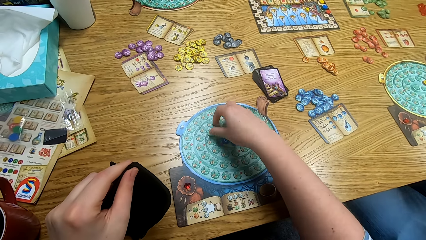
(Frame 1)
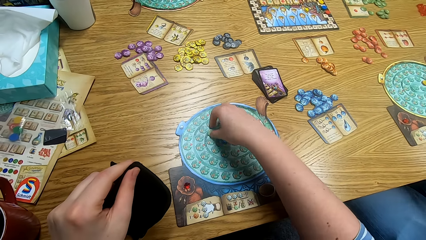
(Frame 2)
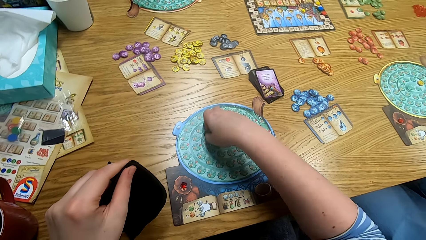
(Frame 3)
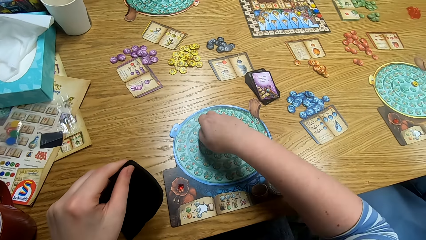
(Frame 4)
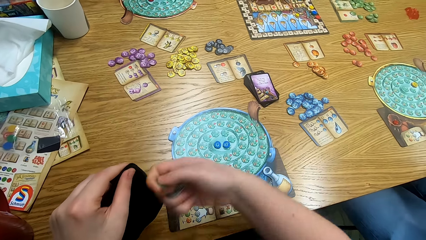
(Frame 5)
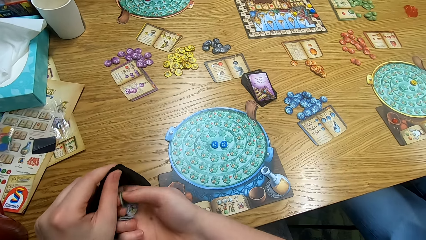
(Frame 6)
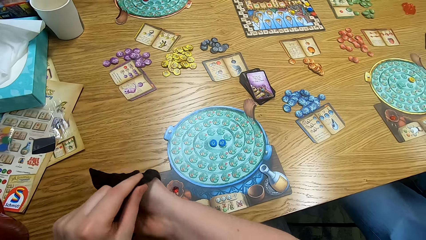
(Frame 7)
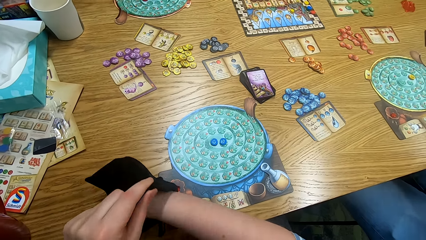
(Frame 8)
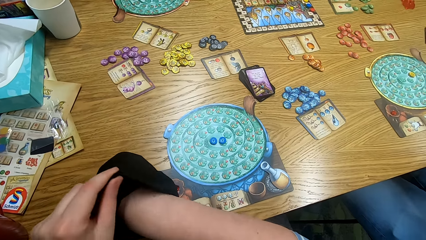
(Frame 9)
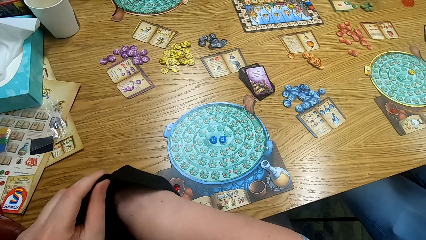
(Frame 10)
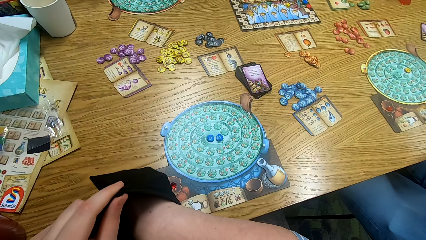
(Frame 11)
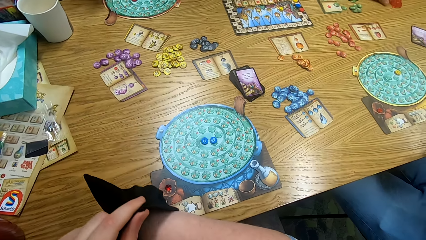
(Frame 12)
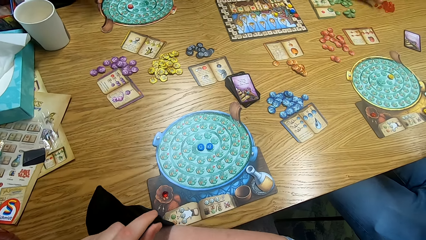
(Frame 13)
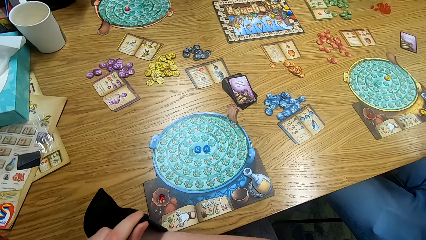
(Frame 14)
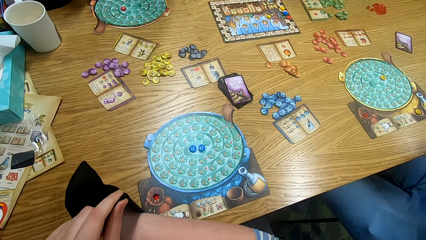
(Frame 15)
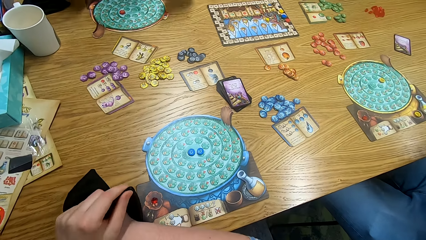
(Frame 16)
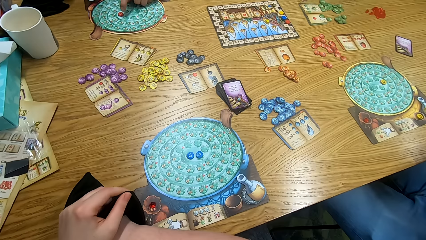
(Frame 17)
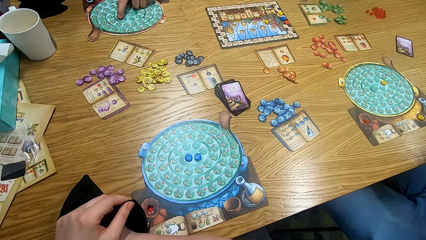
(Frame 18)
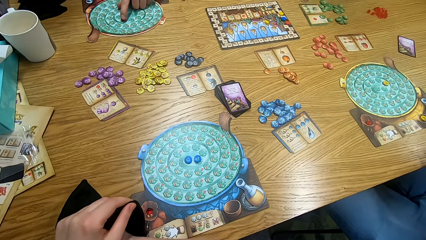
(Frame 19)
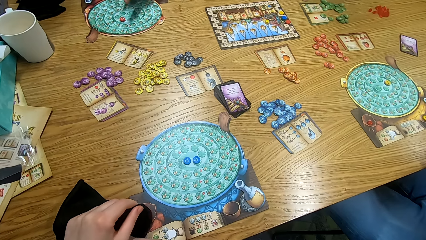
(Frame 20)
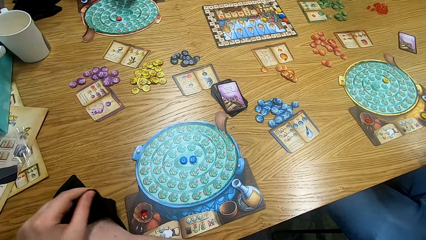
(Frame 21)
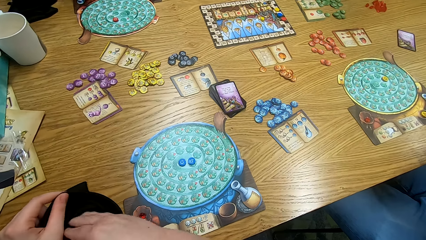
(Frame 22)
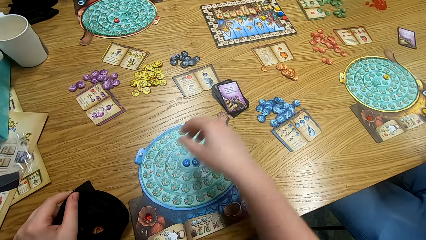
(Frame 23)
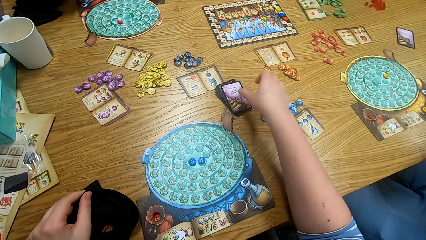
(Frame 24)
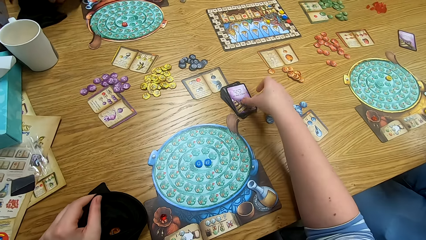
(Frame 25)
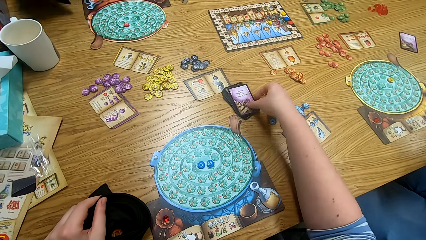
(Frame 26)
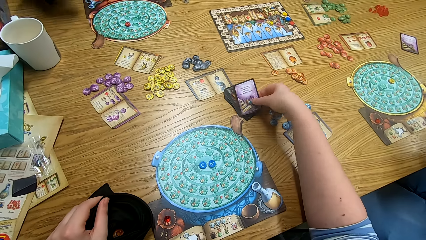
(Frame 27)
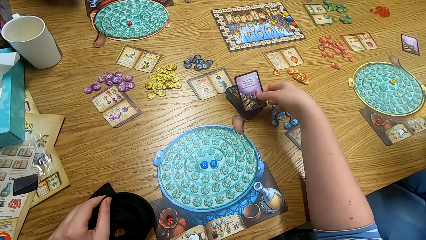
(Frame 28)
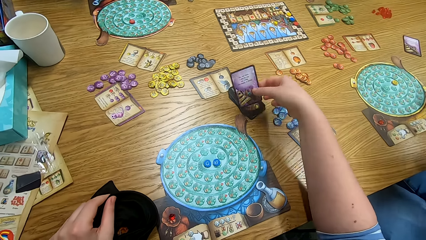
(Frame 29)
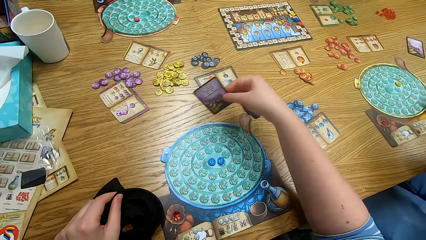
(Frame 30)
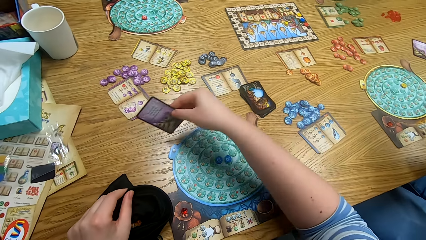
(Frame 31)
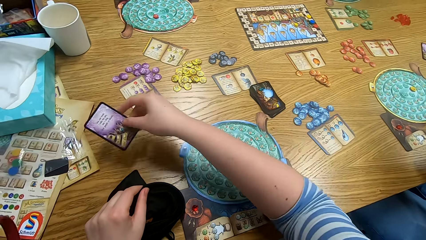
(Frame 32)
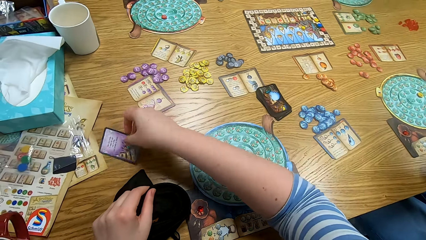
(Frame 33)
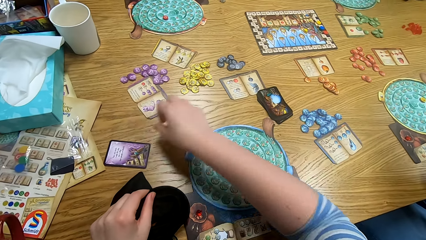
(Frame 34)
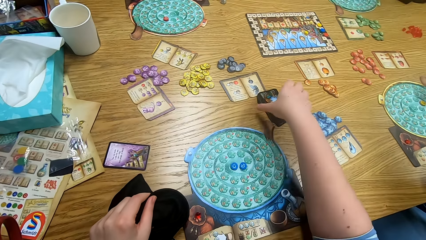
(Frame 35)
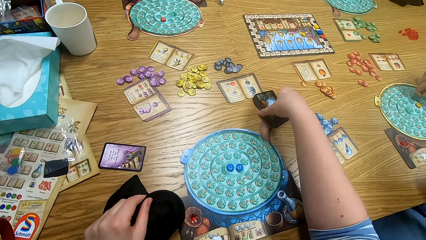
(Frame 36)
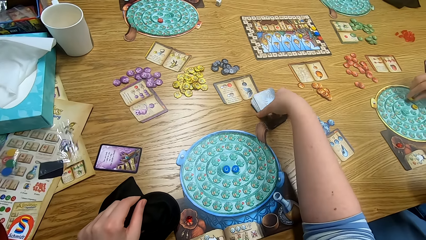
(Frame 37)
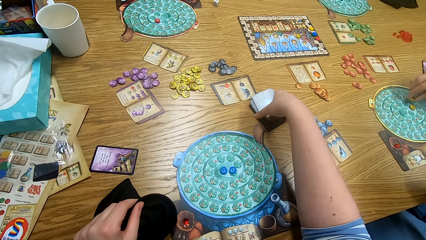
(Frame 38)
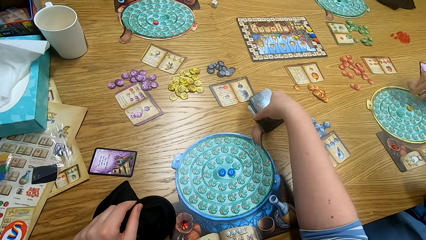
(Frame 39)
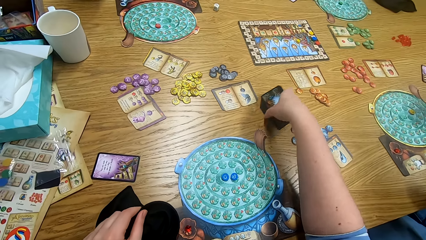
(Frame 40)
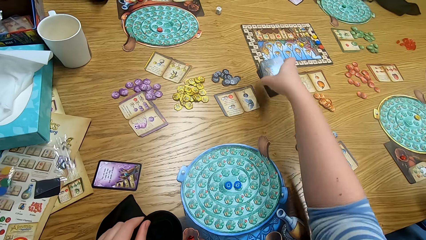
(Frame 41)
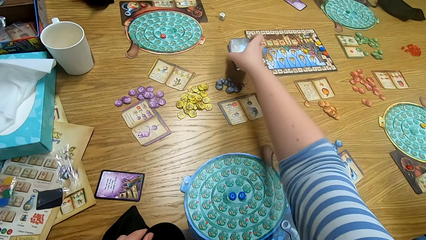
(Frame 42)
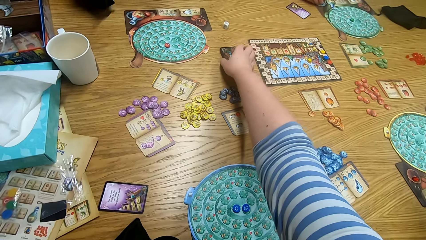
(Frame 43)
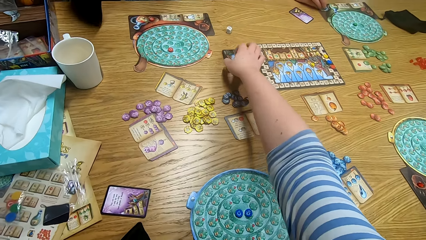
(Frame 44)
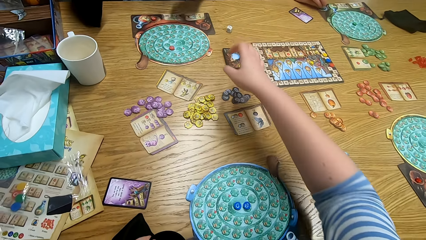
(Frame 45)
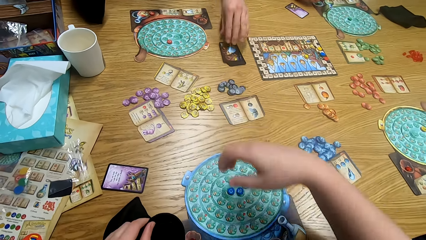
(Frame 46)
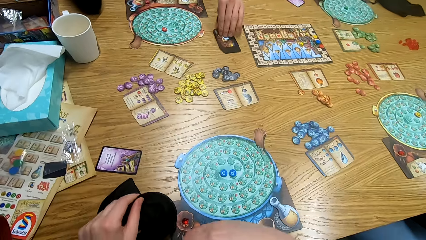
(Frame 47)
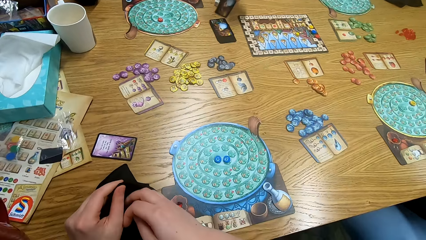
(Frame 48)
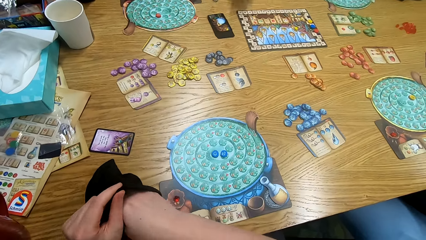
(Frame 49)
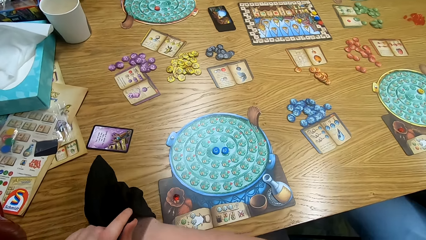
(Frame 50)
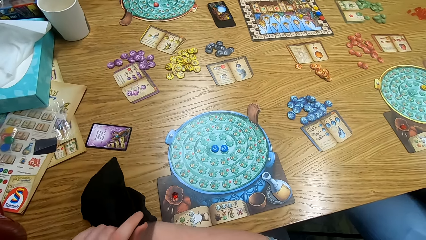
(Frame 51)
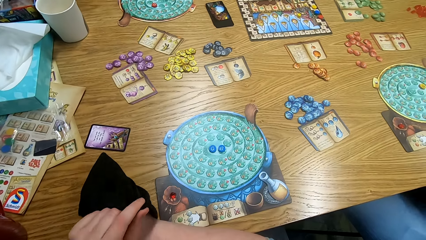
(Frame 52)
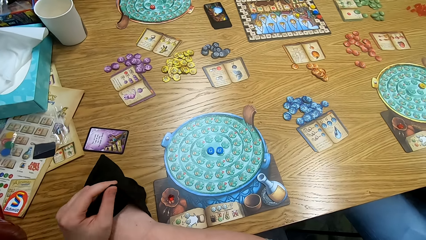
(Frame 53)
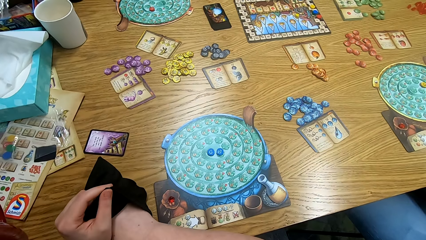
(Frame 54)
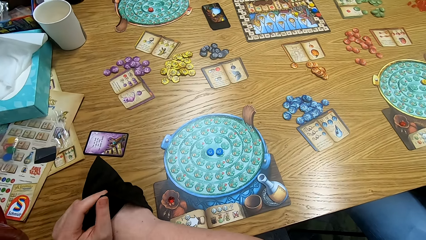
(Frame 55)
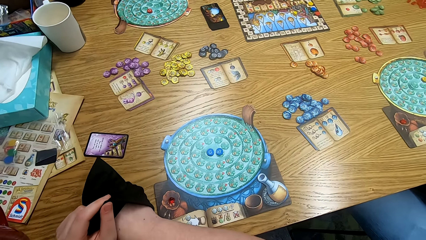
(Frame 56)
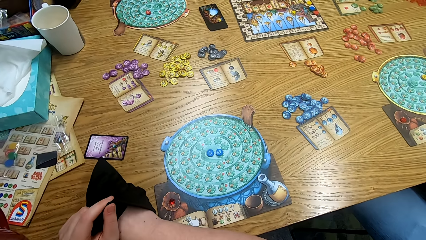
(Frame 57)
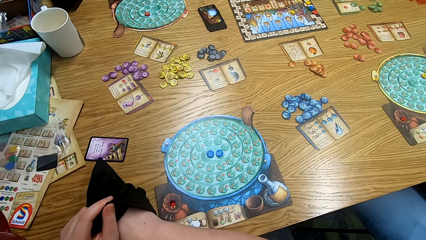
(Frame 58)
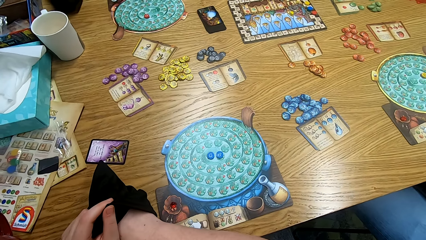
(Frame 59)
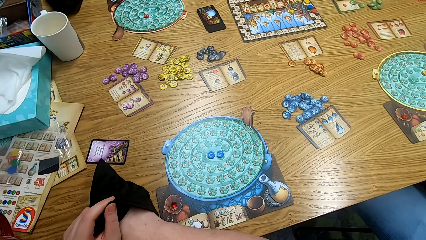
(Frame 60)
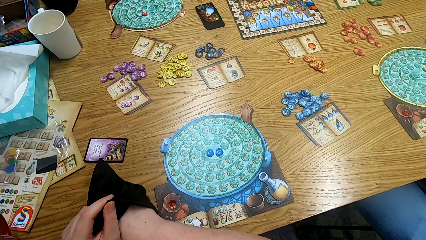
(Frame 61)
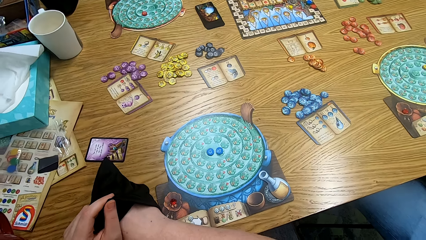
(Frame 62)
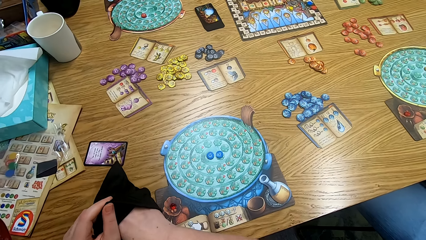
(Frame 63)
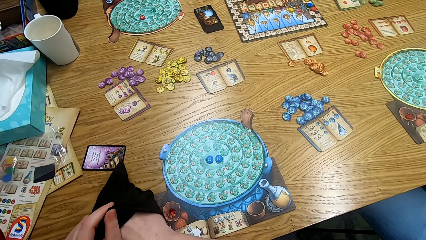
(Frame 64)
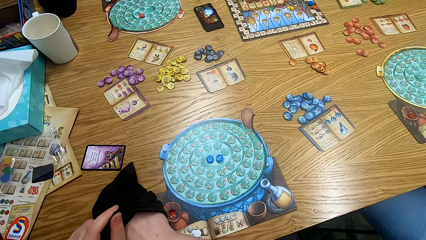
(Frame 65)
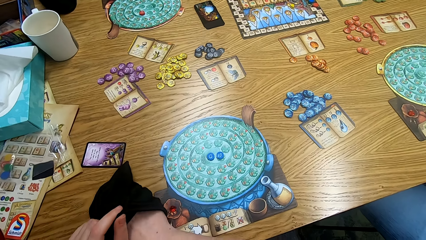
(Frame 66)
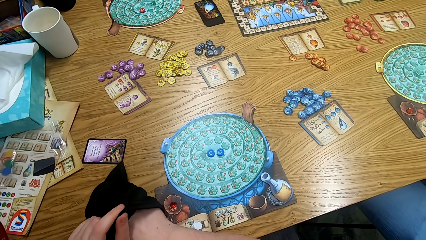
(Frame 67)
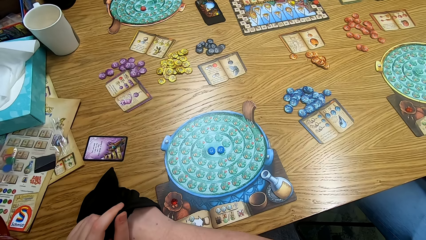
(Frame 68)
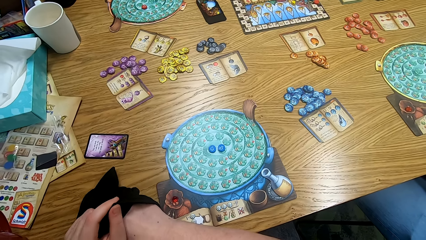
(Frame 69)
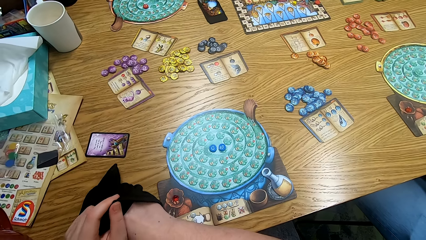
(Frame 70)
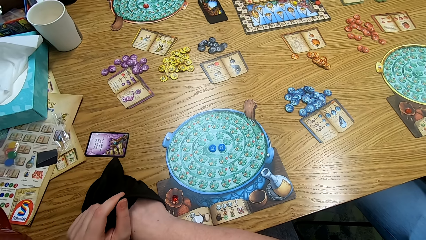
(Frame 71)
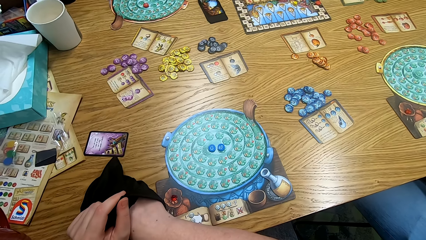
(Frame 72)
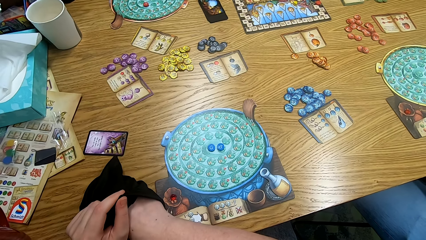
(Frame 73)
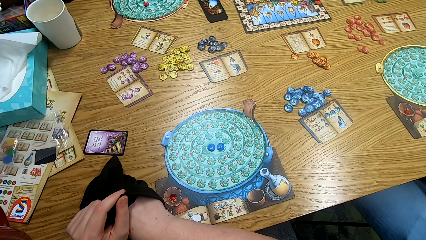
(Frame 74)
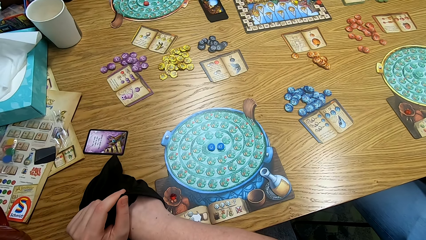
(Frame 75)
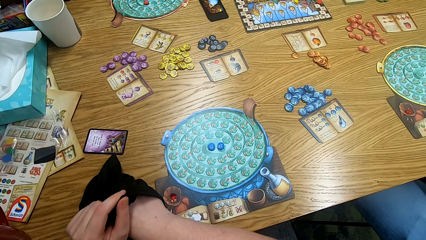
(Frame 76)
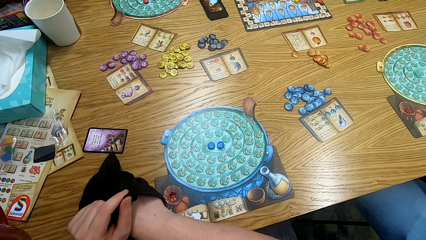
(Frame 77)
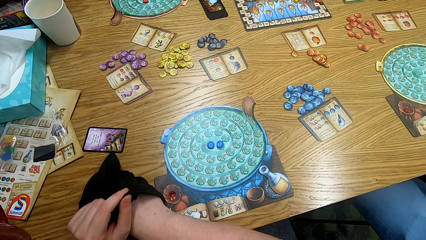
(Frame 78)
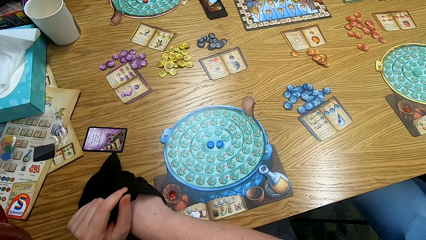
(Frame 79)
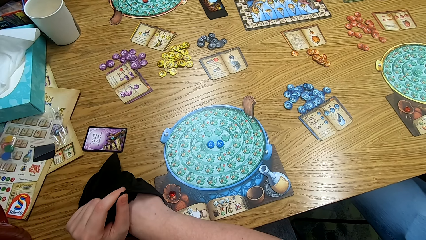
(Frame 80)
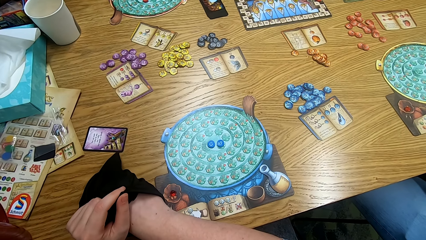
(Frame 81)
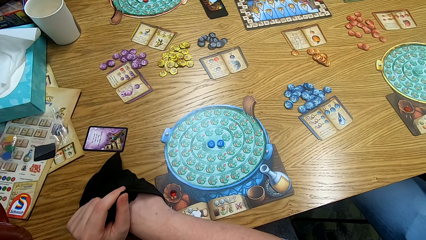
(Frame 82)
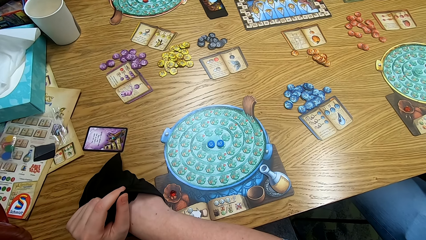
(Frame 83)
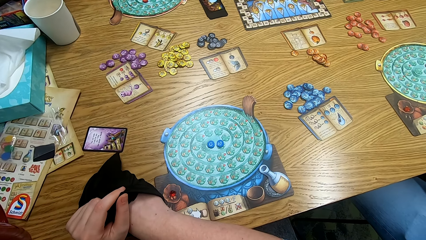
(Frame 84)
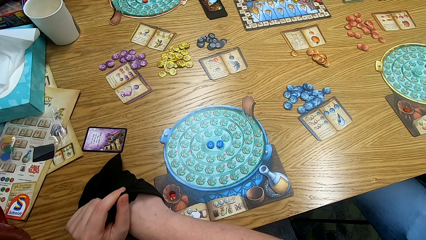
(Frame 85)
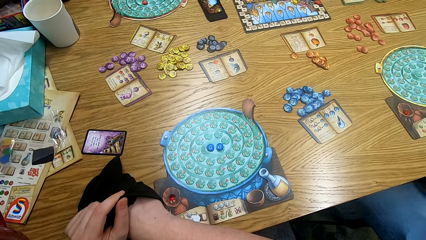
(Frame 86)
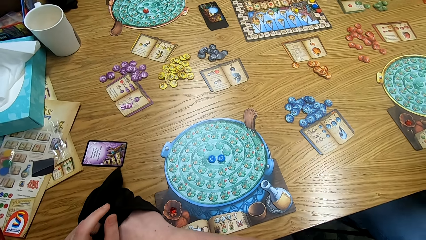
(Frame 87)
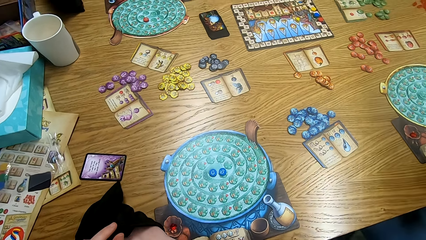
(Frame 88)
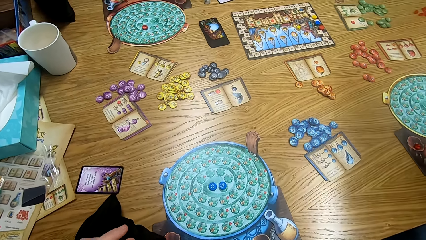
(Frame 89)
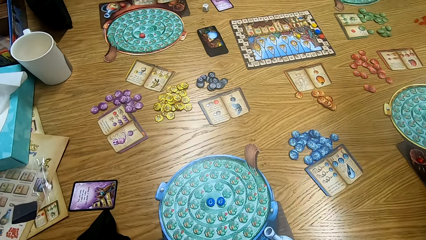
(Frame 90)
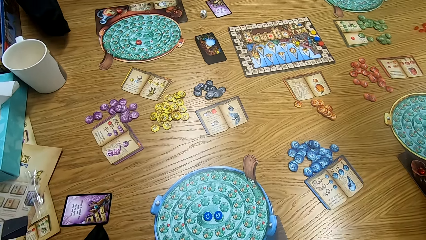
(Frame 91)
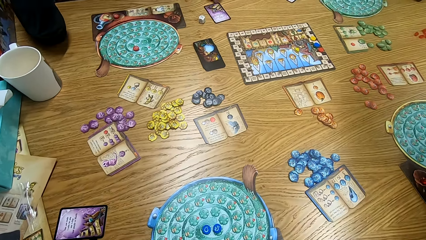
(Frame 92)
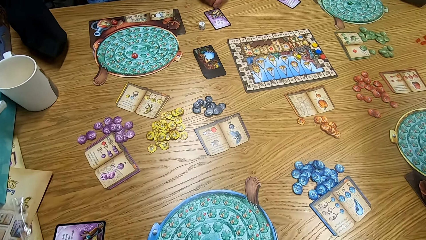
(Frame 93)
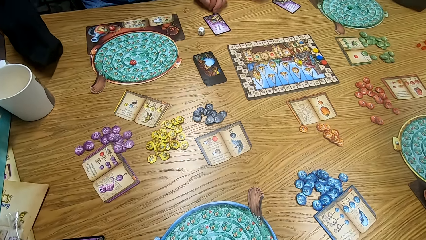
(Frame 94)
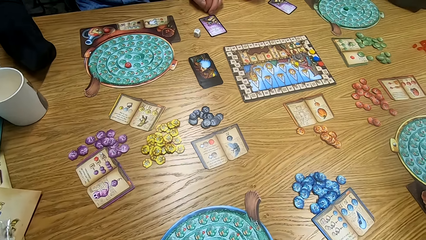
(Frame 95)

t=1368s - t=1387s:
The camera wearer puts tiles in the bag. A man touches something. The camera wearer picks a card from the table. They drop the card on the table. Another man plays the game. The camera wearer holds the bag. They pick cards from the table. They drop the cards on the table. They pick something from the bag. They insert a hand in the bag. They look around. They pick something from the bag.
